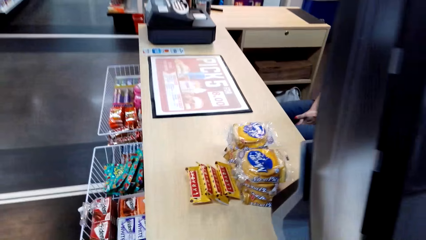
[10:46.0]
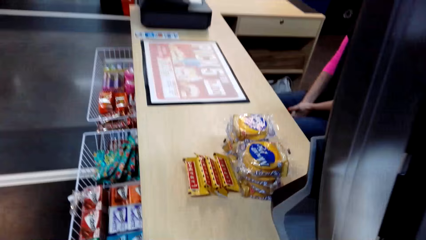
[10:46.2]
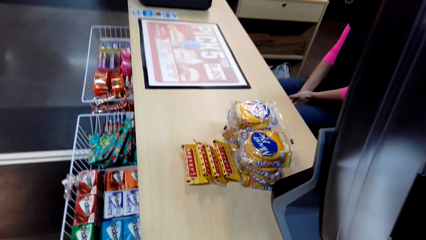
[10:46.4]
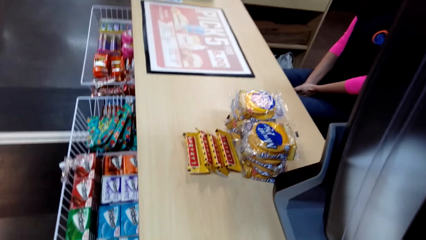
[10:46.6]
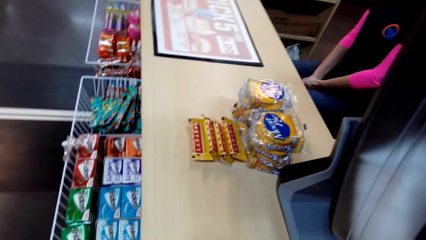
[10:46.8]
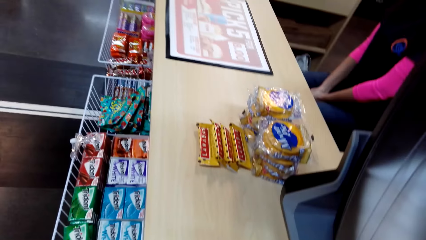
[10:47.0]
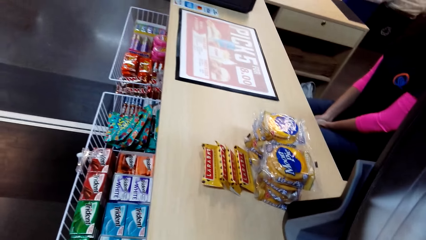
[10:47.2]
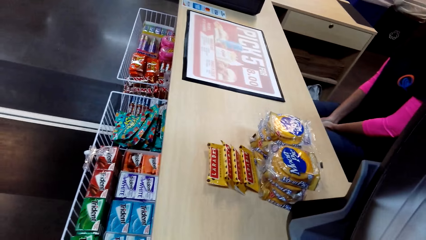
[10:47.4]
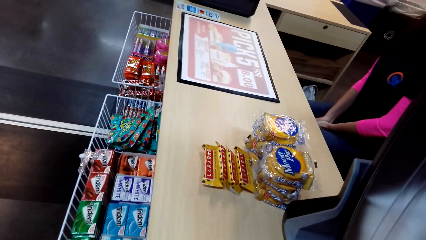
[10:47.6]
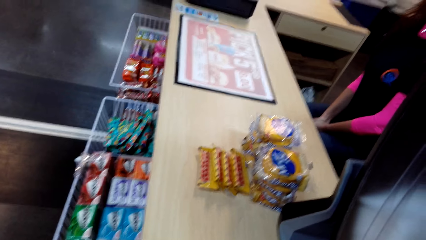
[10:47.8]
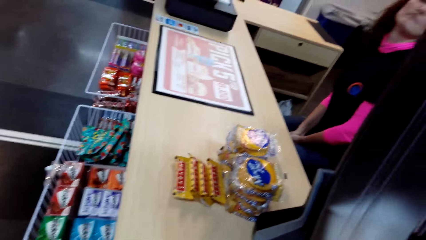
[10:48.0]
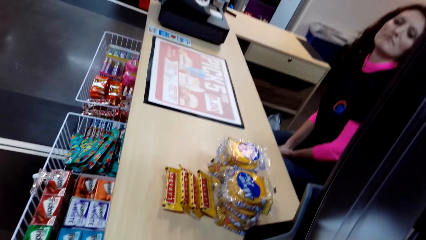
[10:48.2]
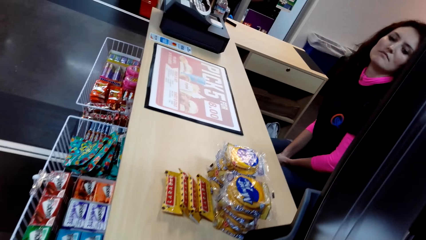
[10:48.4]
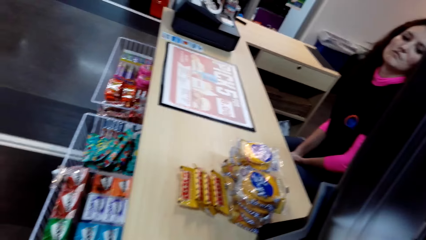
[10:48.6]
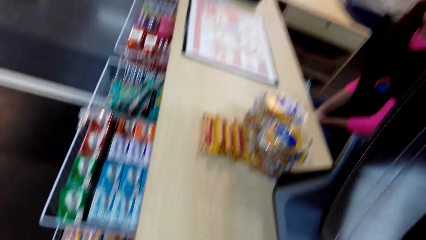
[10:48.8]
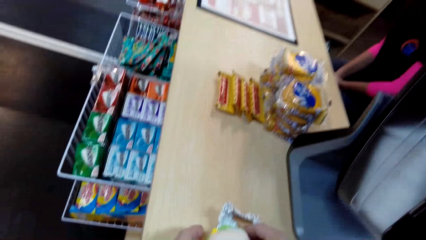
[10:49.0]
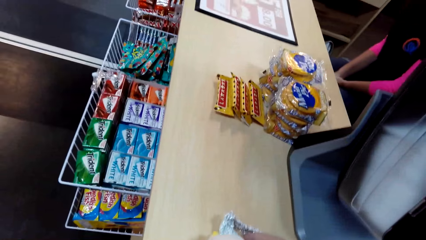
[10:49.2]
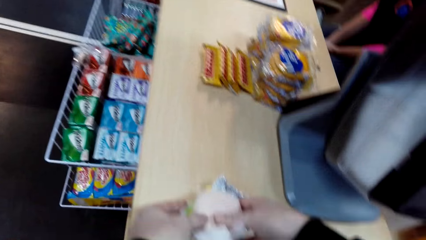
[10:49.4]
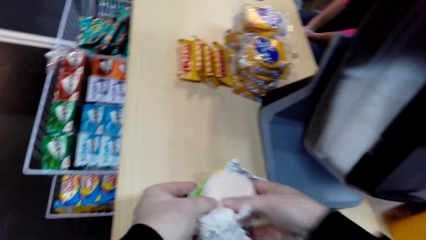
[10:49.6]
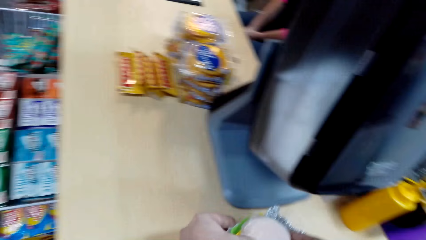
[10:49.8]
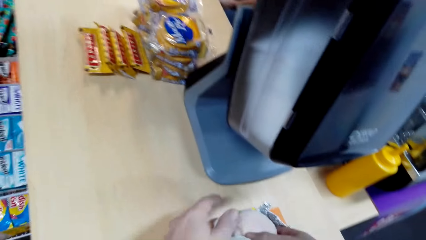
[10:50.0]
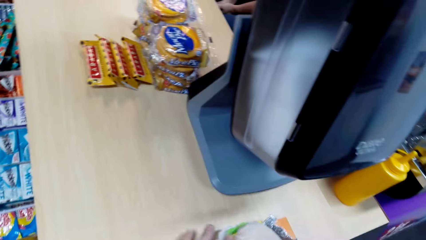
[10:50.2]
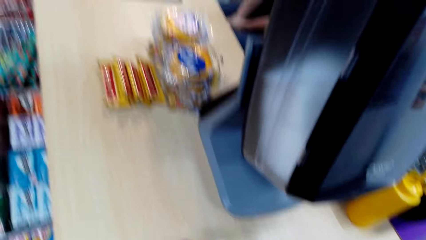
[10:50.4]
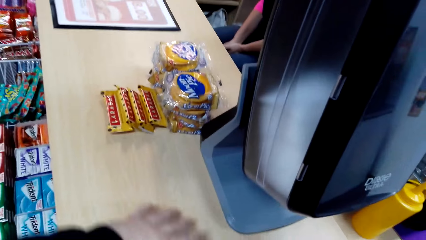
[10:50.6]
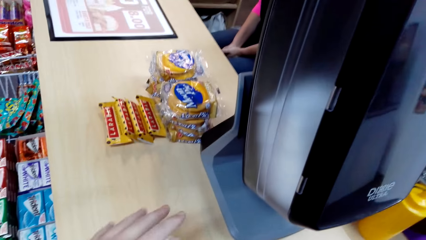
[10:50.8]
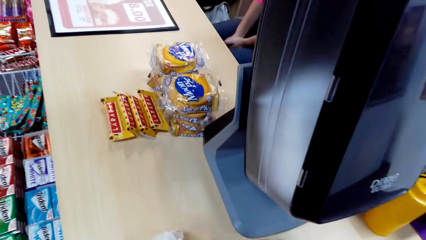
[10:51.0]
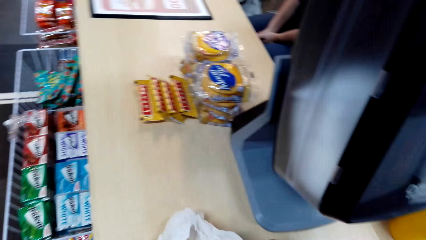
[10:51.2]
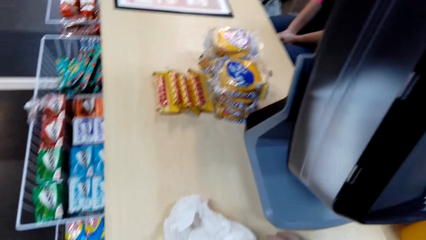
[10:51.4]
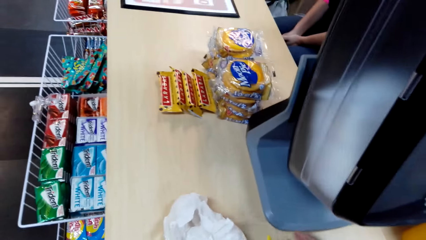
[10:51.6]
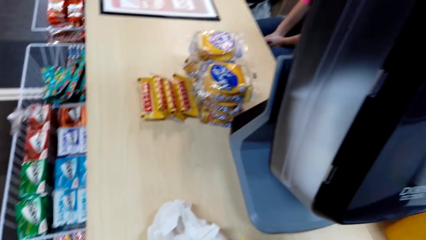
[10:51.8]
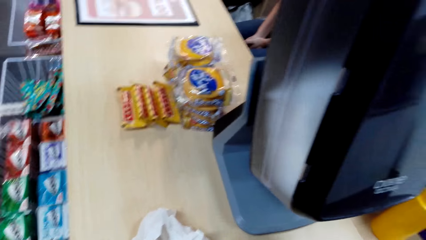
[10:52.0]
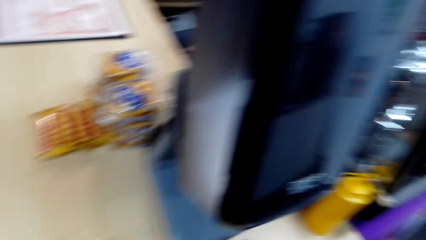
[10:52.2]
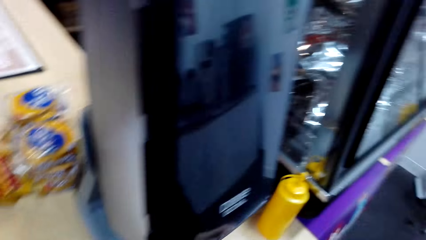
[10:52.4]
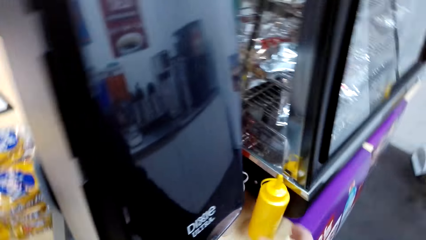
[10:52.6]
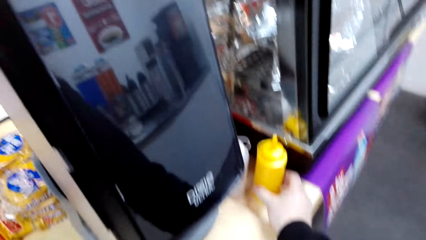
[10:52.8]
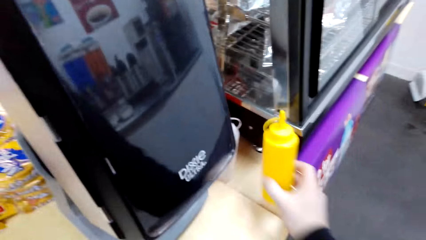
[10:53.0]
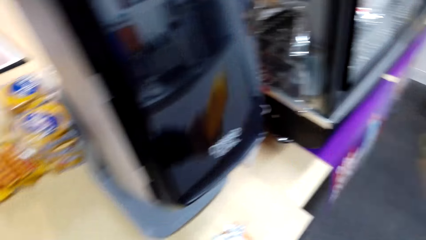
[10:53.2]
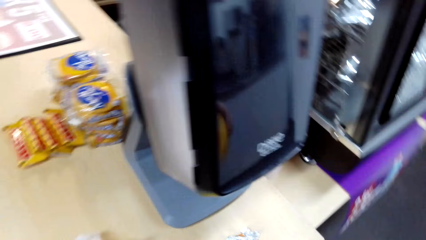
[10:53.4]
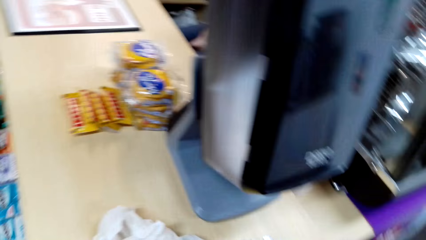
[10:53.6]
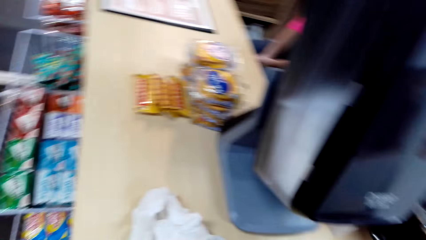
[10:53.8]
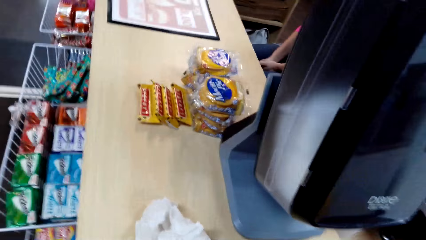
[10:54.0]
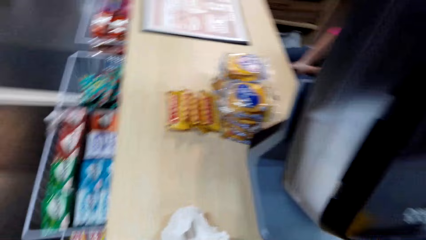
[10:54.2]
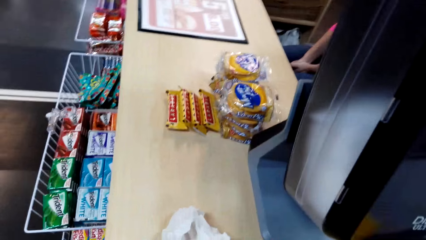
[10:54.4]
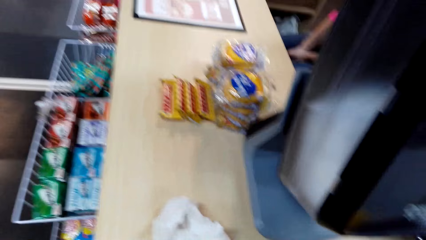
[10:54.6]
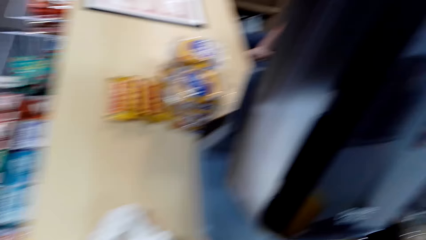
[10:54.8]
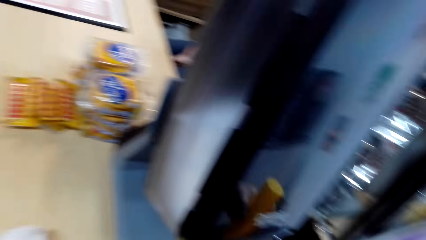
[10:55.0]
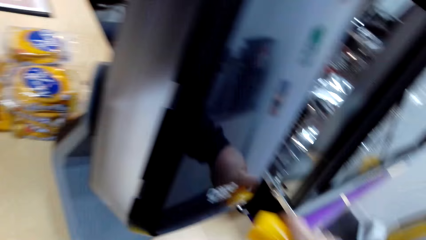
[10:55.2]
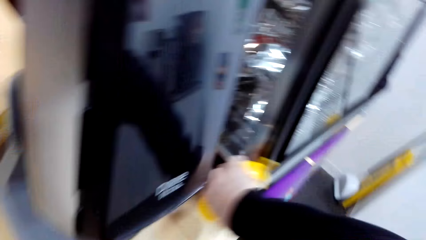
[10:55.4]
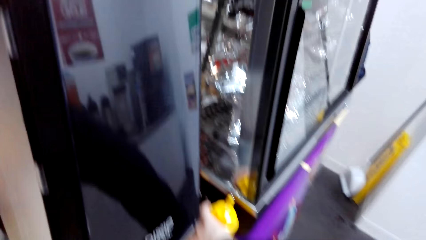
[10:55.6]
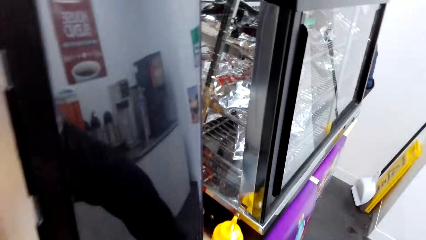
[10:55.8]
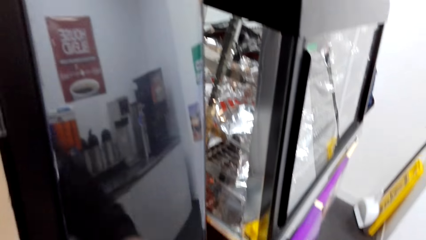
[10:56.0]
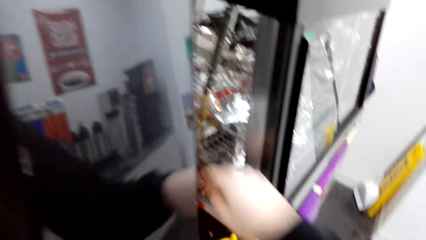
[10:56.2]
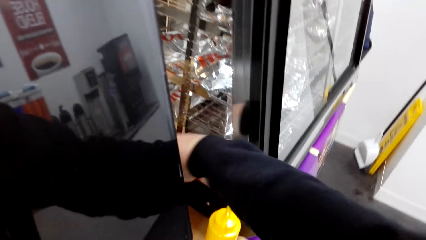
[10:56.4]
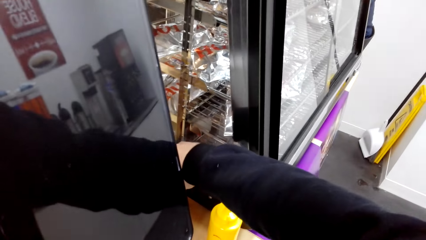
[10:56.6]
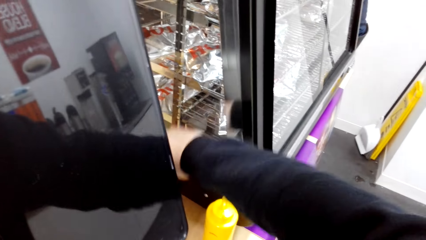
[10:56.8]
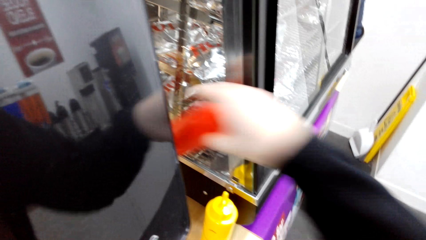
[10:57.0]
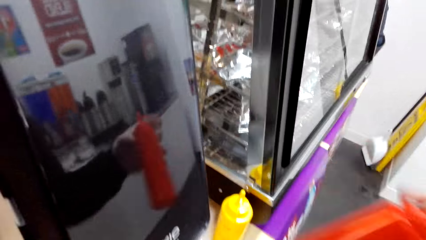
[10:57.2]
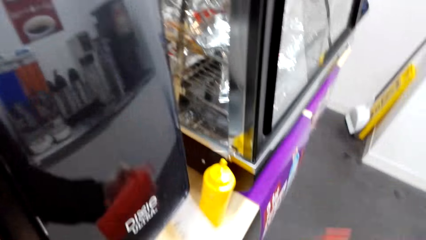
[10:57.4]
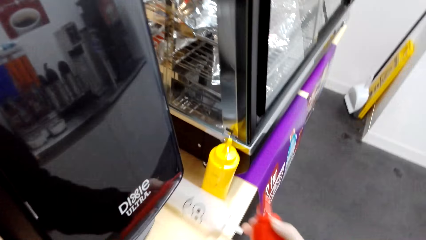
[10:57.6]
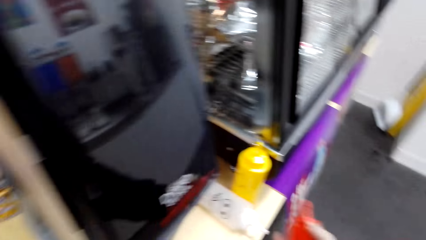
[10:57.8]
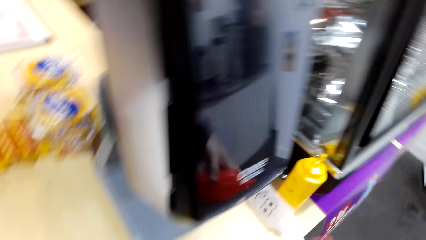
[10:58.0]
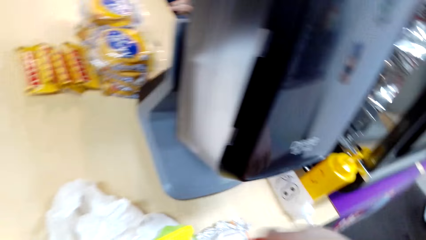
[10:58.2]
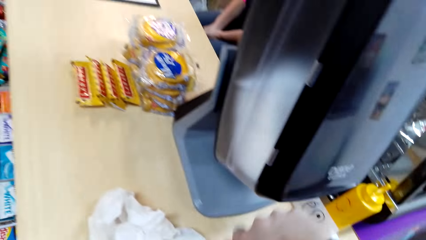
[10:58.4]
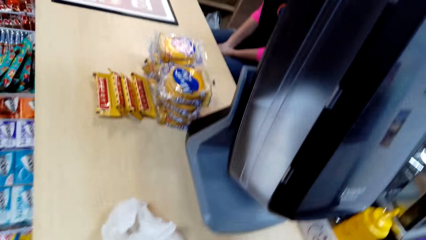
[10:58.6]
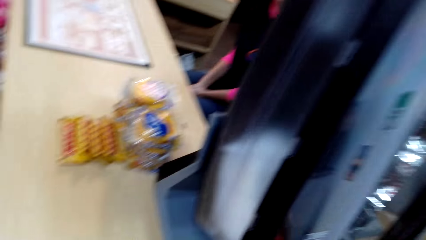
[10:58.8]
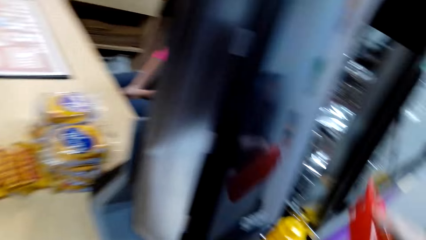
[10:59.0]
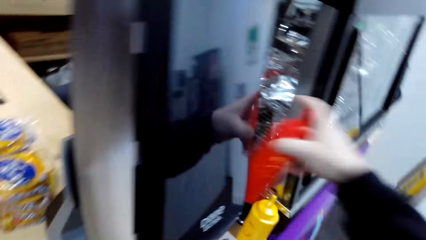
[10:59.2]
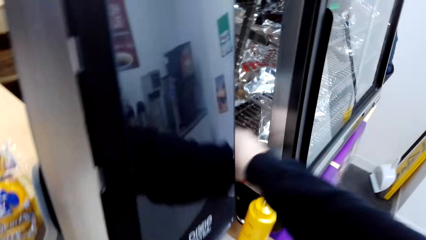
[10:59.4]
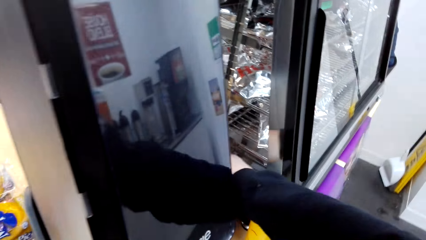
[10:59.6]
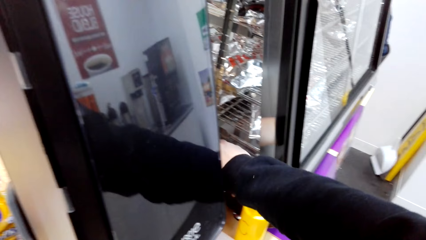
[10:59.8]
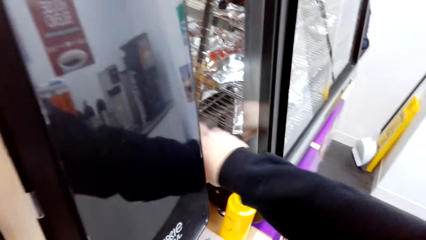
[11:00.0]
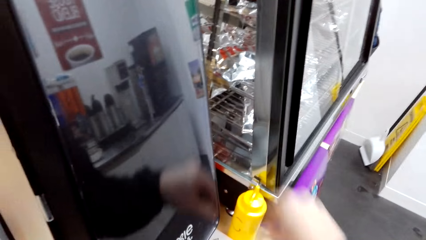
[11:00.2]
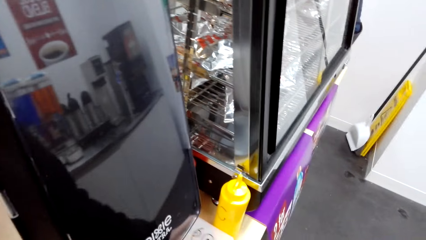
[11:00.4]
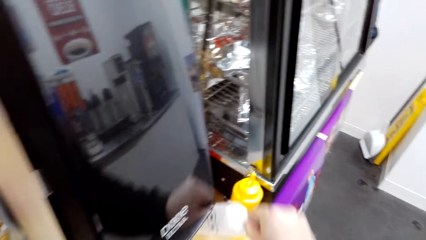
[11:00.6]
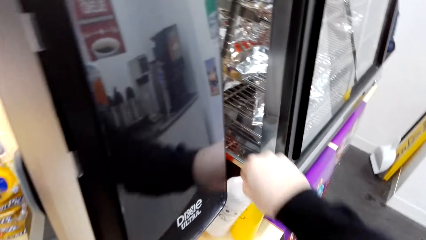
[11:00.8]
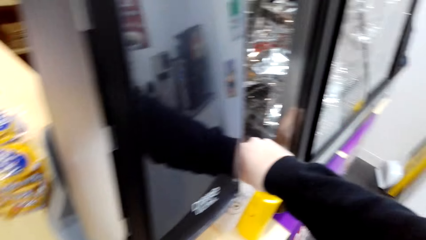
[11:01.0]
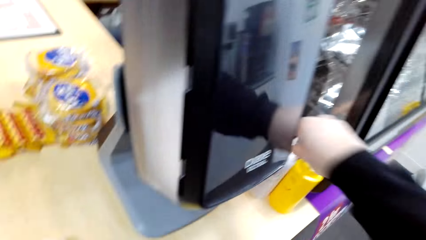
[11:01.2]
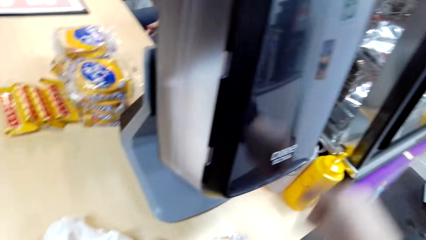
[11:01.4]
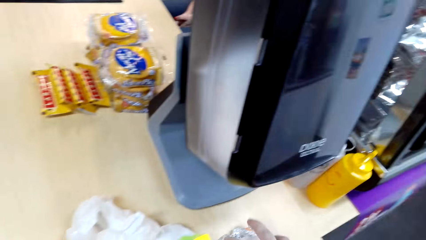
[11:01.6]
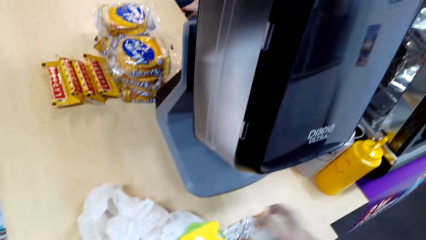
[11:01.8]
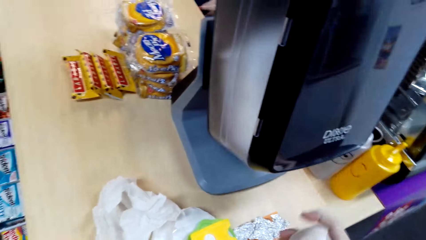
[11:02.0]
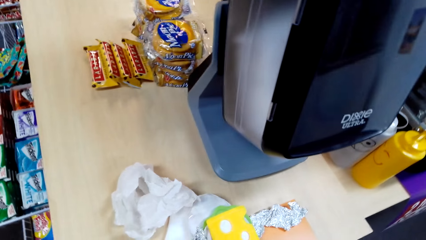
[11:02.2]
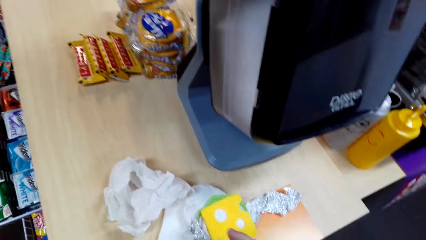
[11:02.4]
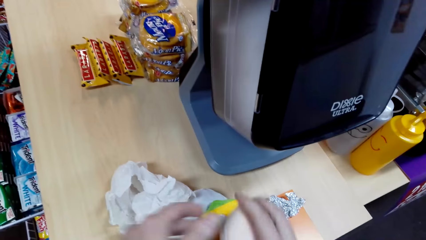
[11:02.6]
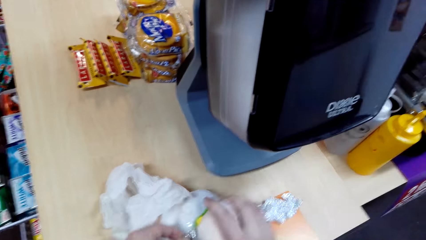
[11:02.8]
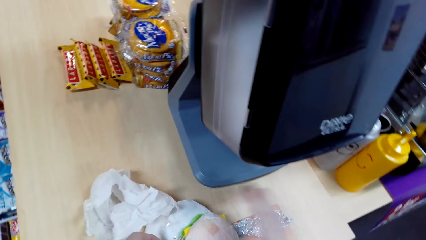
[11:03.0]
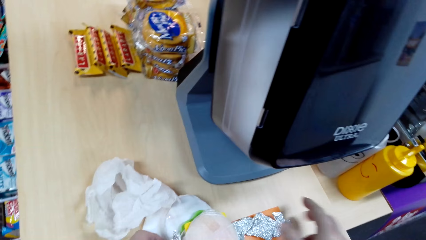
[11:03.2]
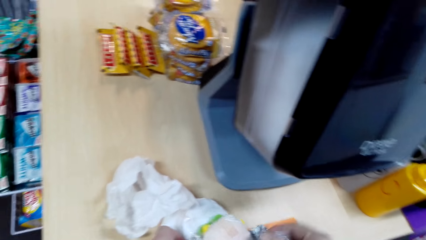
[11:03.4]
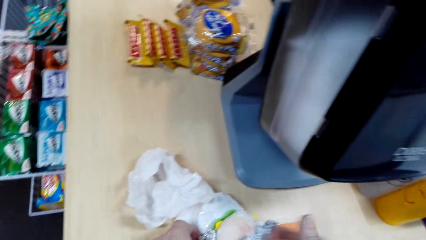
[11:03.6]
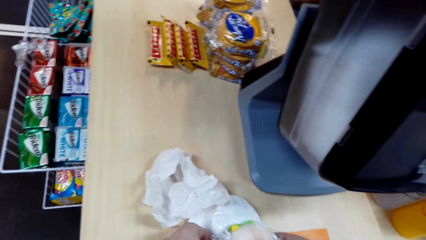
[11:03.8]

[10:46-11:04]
The camera wearer looks around. He takes a tissue paper. He stretches the paper. He touches items on the counter. He puts the paper on the table. He picks a yellow bottle from the table. He shakes the bottle. He pours some liquids on his hand. He puts the yellow bottle on the table. He picks another bottle from the table. He holds the bottle. He pours some liquids on his hand. He returns the bottle on the table. He holds the bottle. He holds food stuffs.
